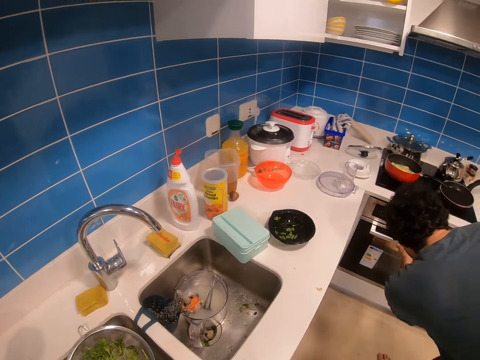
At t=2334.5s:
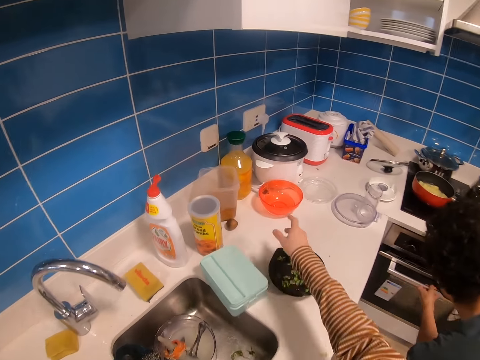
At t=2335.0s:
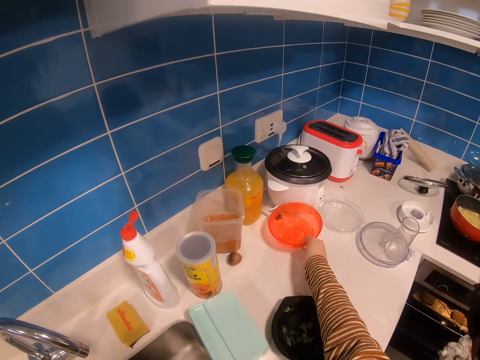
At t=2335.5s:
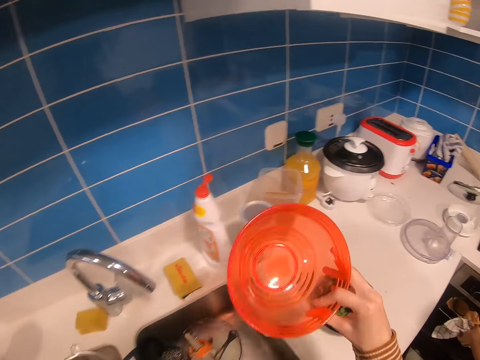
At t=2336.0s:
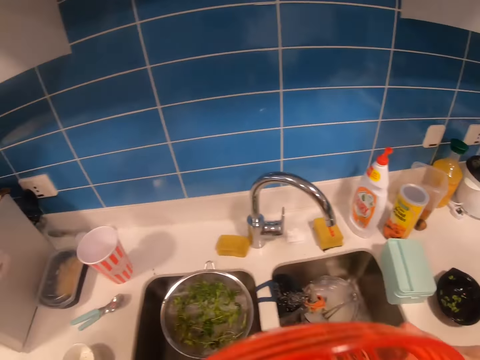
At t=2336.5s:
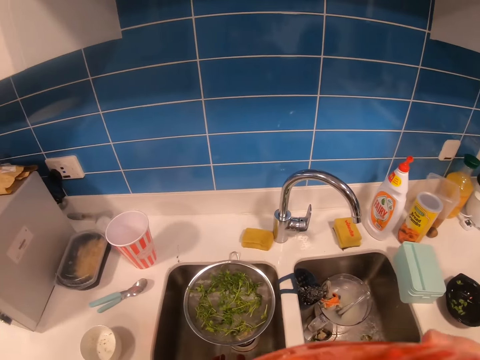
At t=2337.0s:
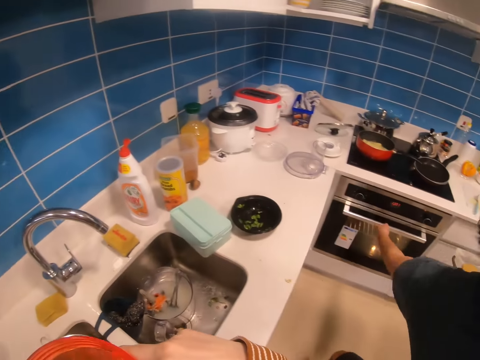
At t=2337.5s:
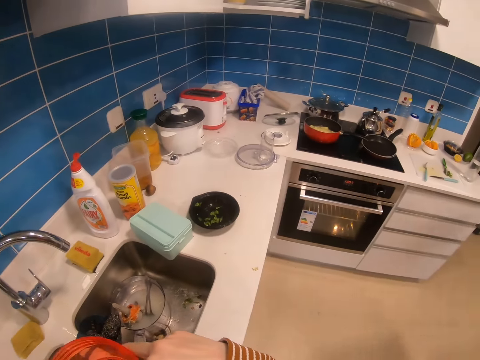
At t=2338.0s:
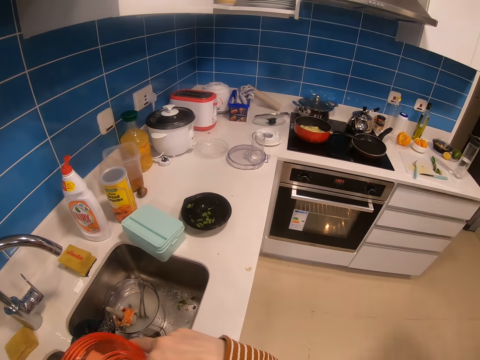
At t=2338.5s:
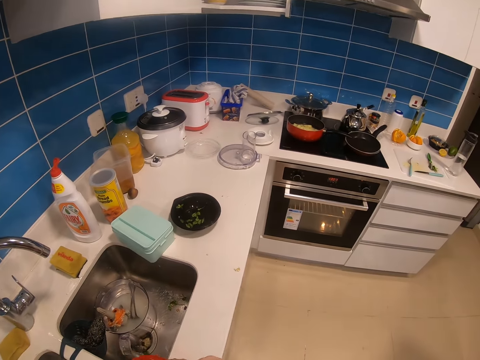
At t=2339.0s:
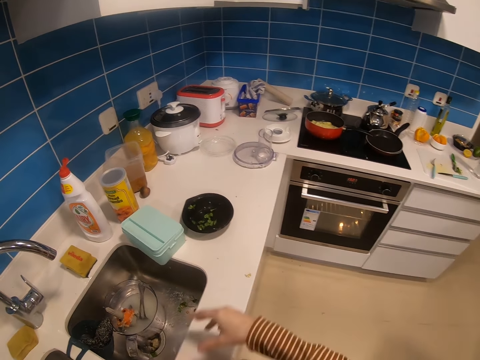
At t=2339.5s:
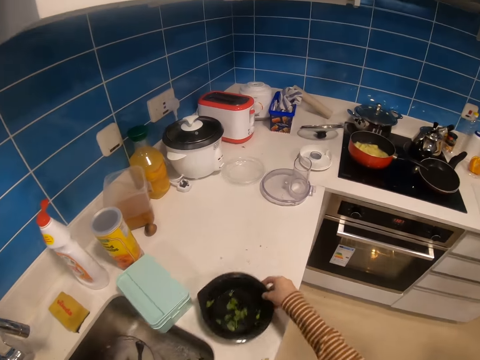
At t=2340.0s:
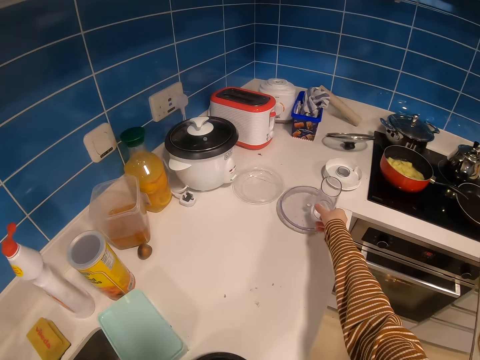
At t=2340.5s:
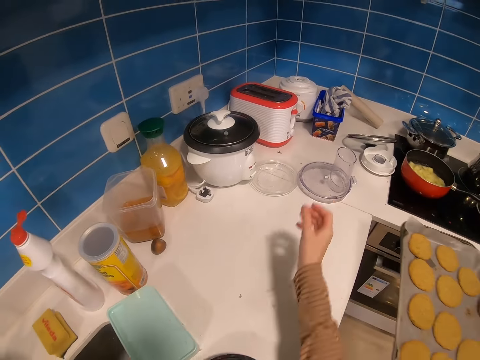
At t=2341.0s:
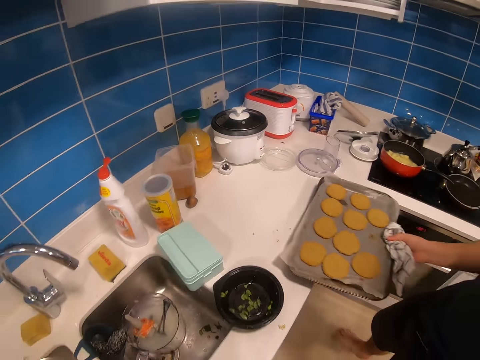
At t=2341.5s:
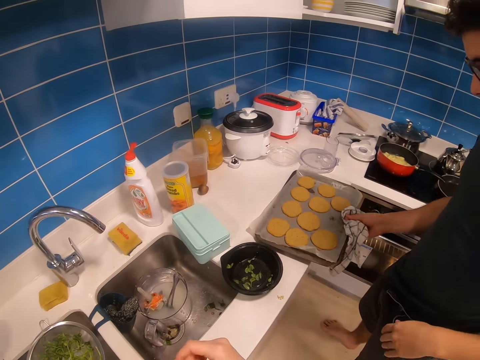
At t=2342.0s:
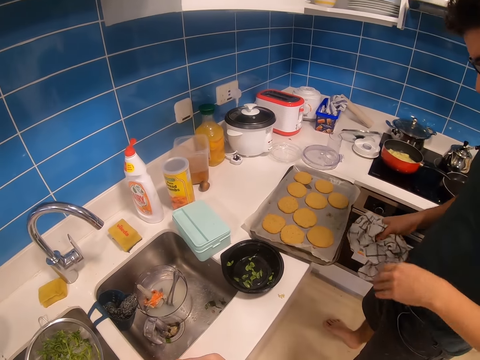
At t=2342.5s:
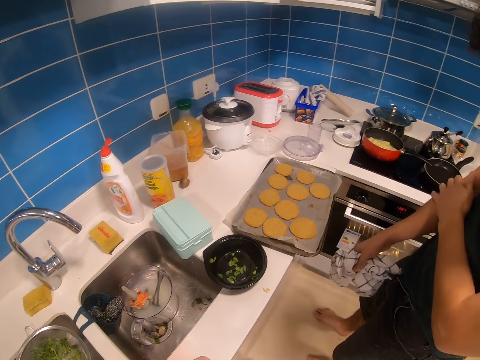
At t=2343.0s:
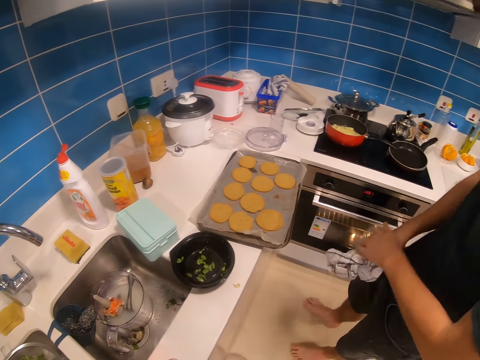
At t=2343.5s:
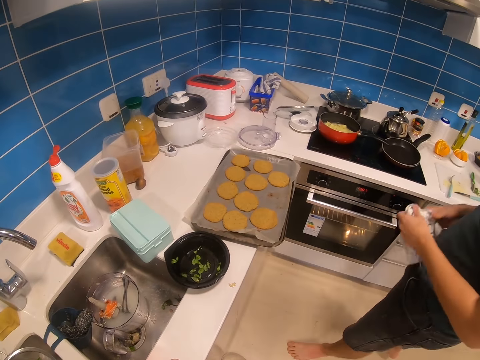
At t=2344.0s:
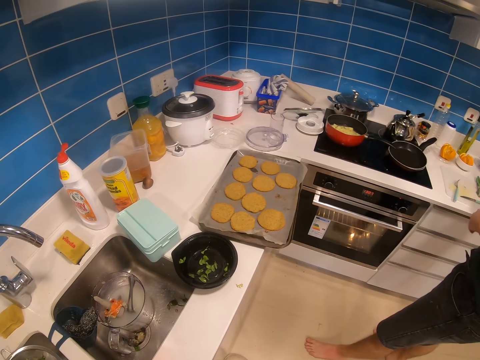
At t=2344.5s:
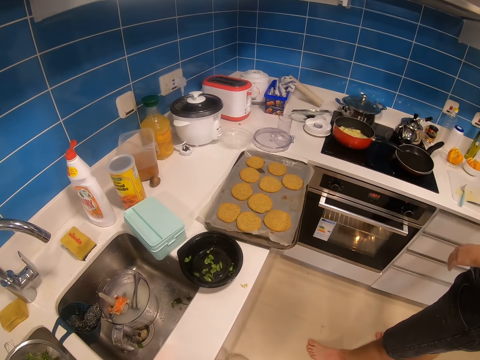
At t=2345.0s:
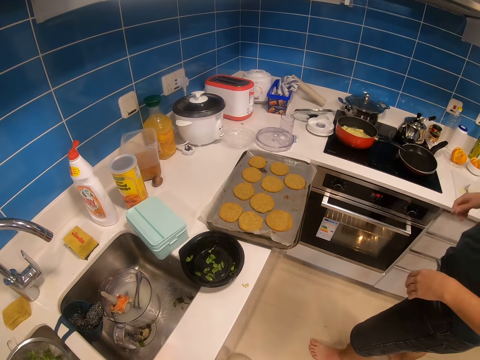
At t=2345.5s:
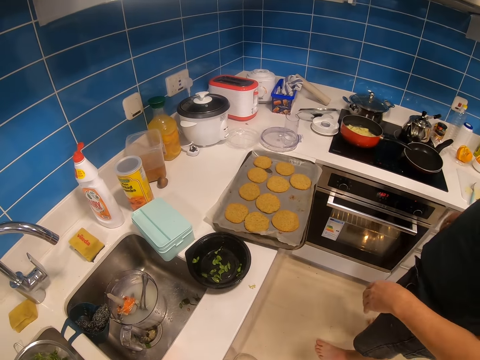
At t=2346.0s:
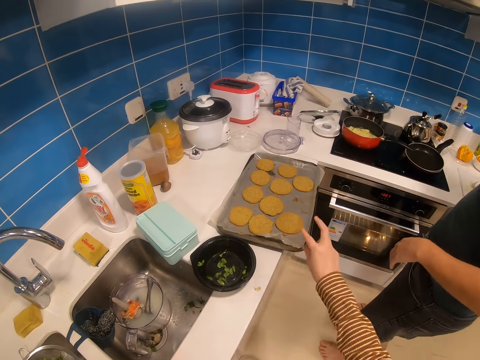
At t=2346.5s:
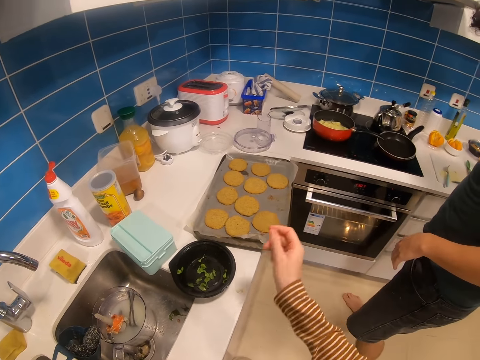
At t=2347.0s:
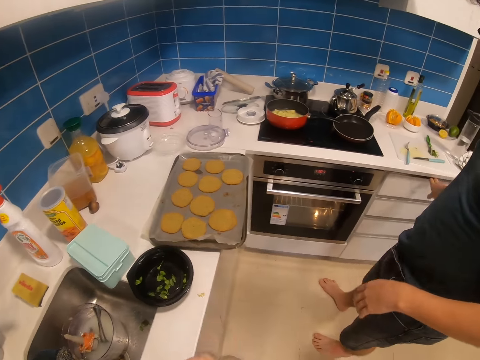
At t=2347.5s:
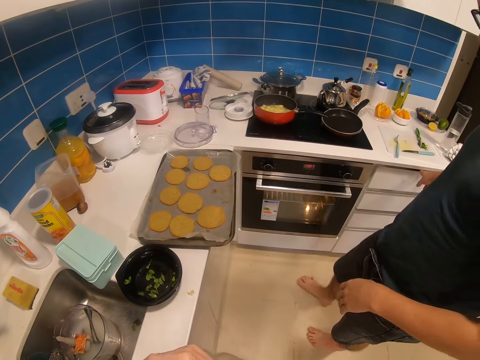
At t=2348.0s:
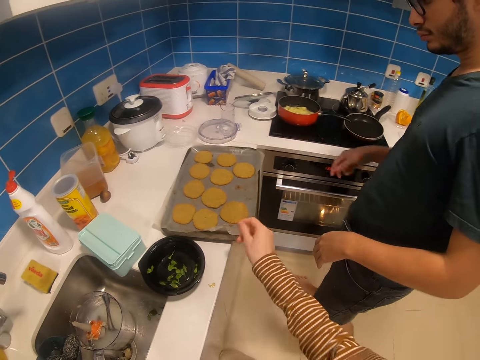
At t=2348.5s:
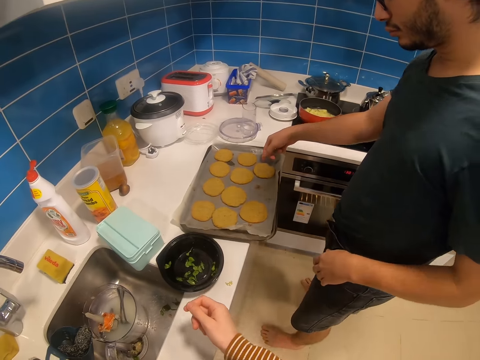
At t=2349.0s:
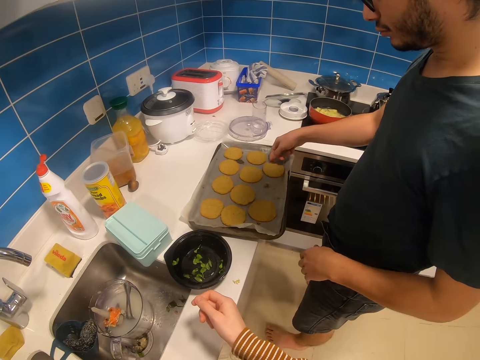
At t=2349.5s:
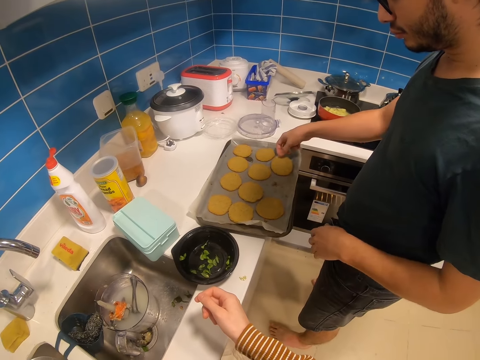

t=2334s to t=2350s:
A man opens the oven. The camera wearer takes a bowl. The man closes the oven. The camera wearer puts the bowl down. They move a plate, pick up a disposable plate and move utensils on a table. The man puts a dough tray down. He wipes on himself and touches his hand. He puts down a rag. The camera wearer points at the pastries or dough. The man touches on the dough.

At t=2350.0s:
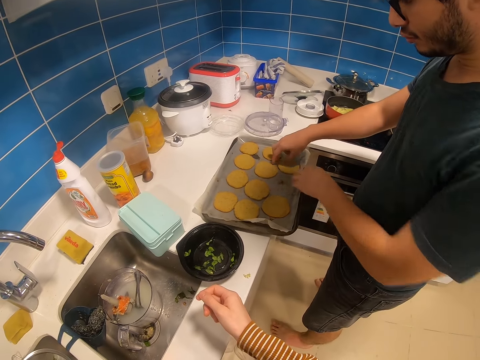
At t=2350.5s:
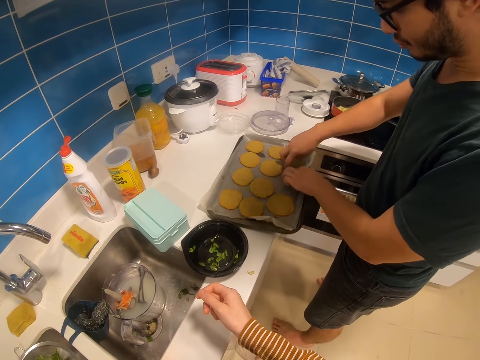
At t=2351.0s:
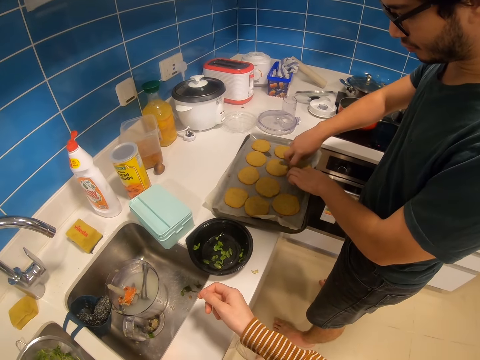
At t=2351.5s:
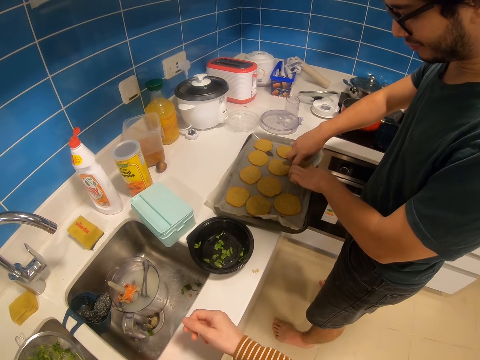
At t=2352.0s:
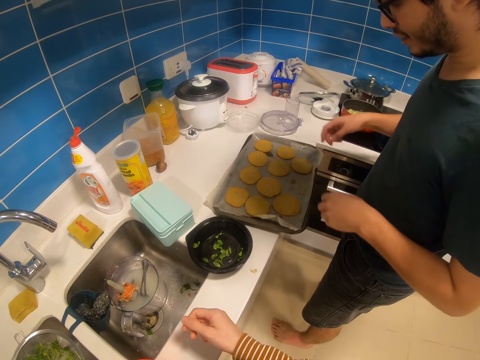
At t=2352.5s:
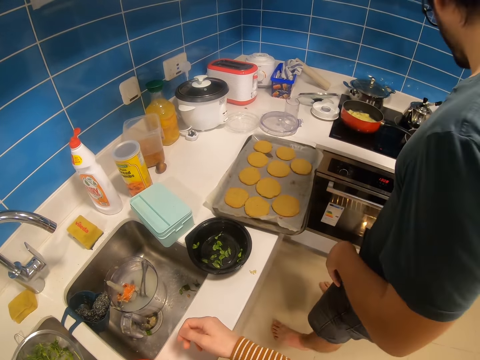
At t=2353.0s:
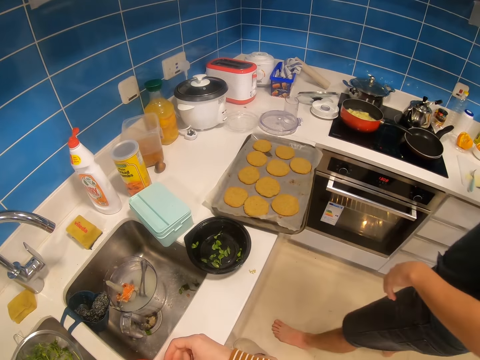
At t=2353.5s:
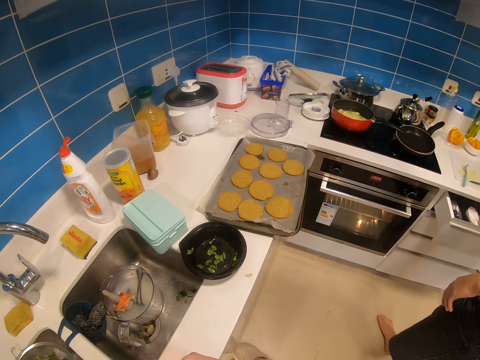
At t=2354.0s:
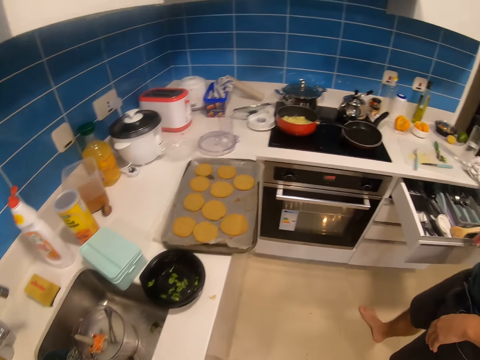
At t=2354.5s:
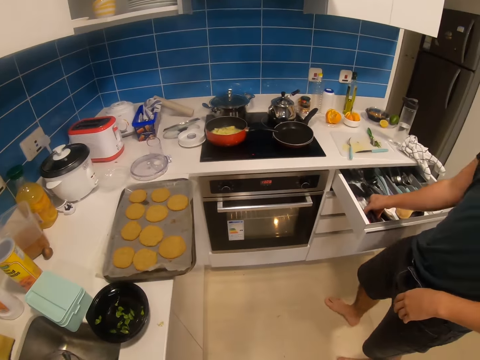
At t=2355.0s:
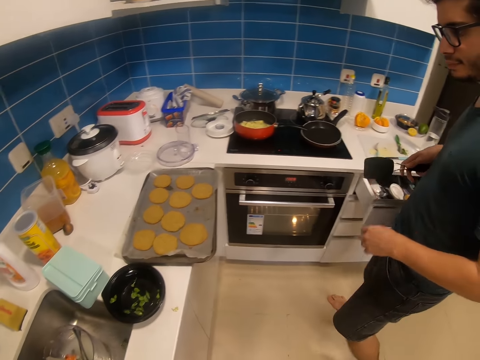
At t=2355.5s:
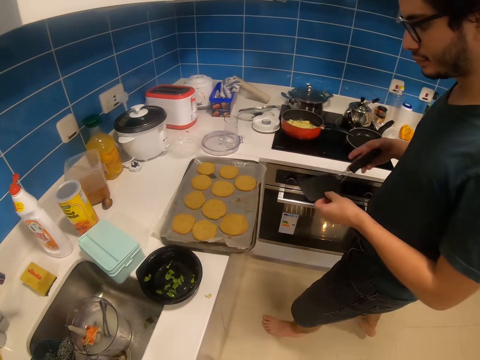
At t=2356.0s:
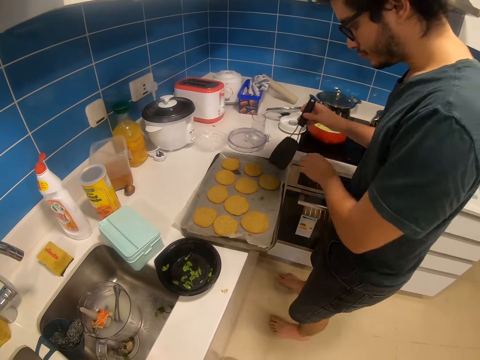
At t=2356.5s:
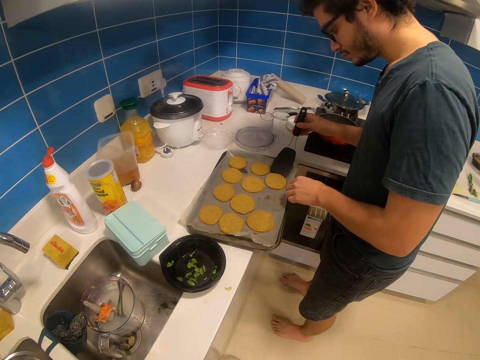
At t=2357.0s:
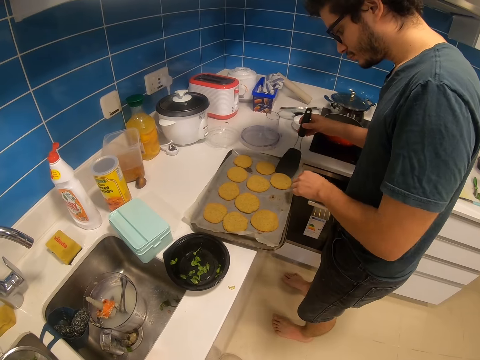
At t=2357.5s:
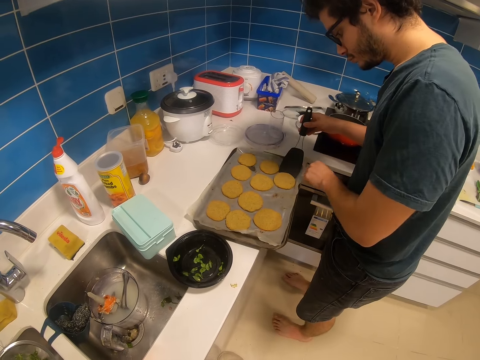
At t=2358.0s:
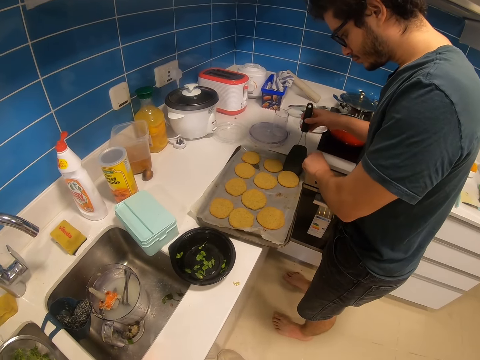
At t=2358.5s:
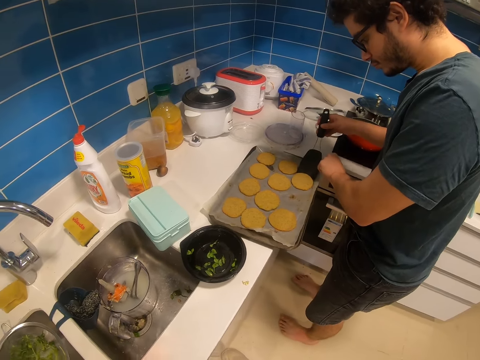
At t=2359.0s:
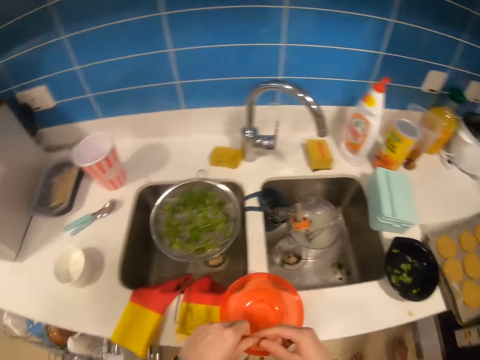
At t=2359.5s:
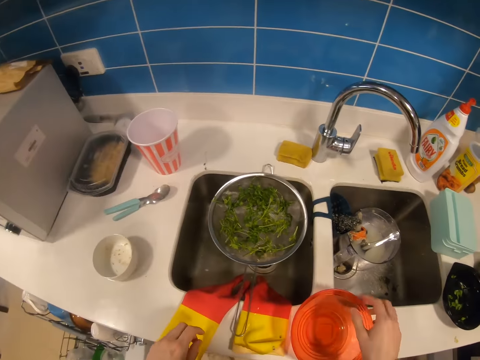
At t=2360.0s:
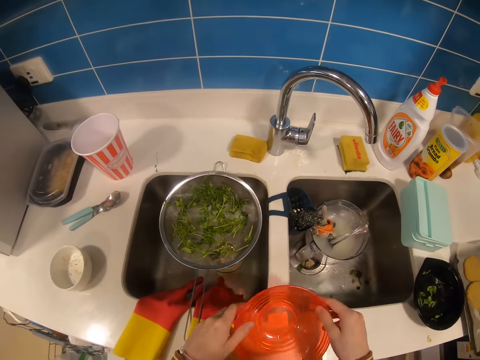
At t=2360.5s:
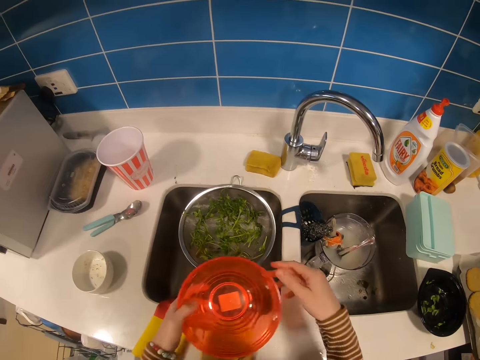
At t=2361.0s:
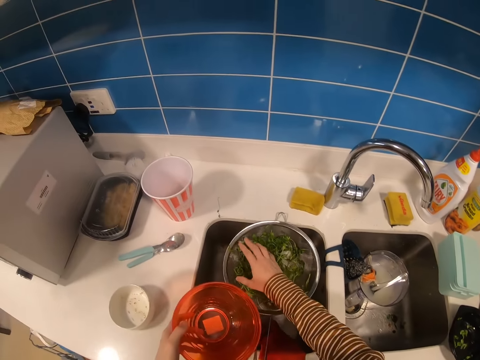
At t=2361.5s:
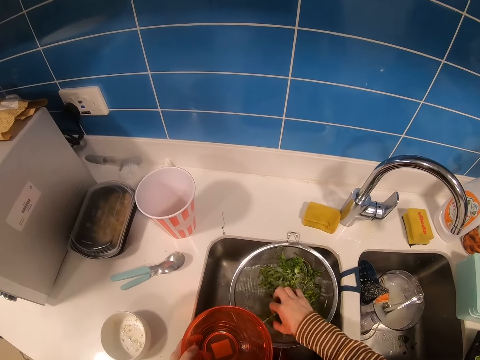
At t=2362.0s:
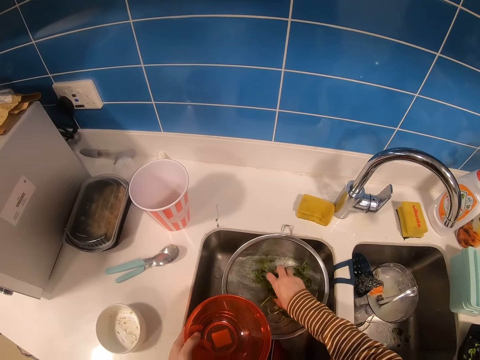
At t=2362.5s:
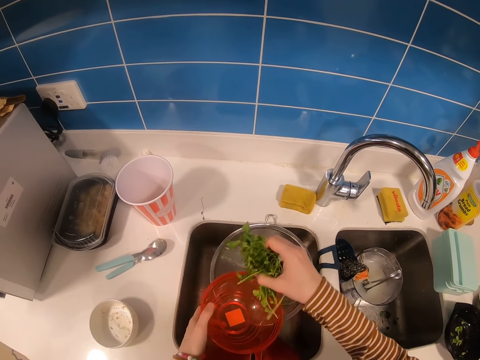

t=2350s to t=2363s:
The camera wearer tries a pastry with a hand. A man opens a drawer. He picks up a spatula or spoon. He closes the drawer. Another man holds the spatula with hands. The first man takes dough with the spoon. The first man holds a baking paper with a hand. The camera wearer takes the bowl with hands. They take coriander from the sieve with a hand.
